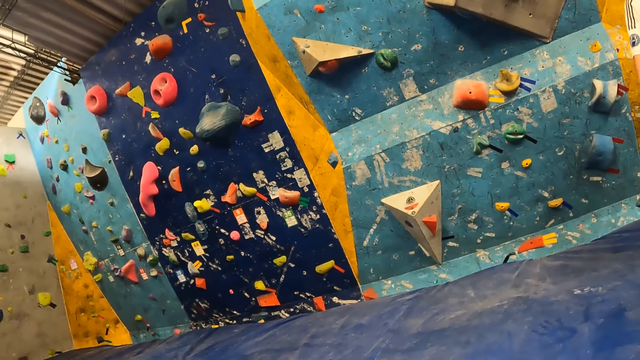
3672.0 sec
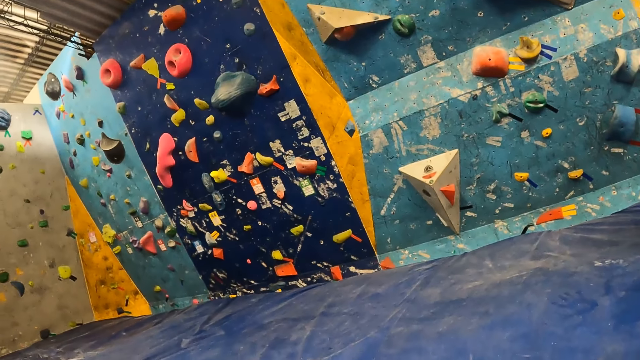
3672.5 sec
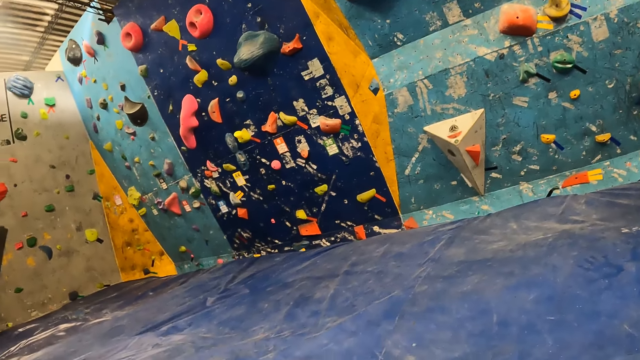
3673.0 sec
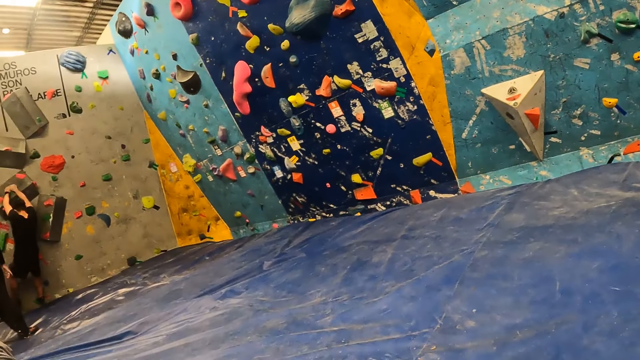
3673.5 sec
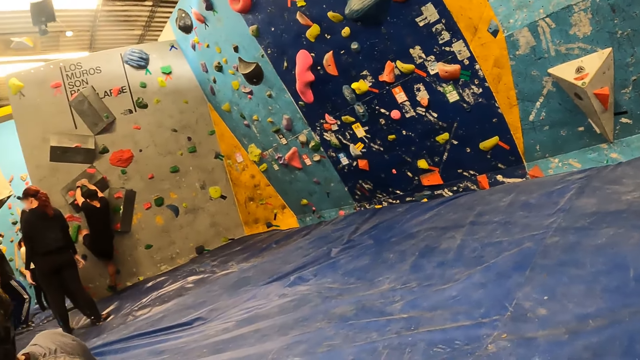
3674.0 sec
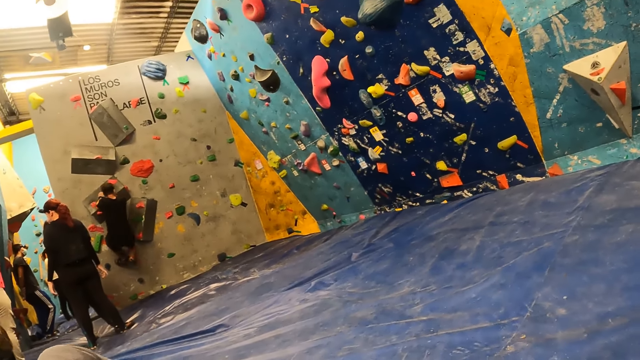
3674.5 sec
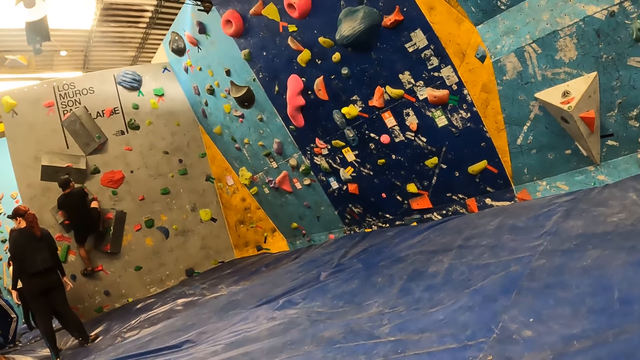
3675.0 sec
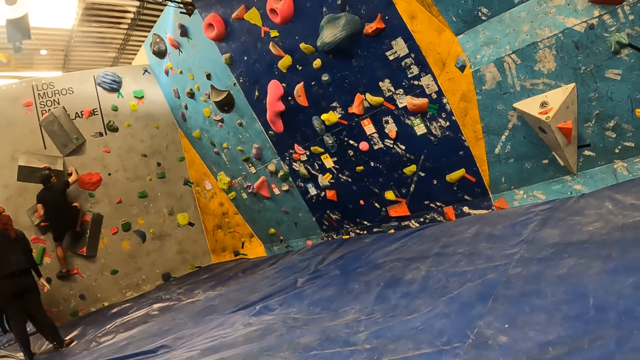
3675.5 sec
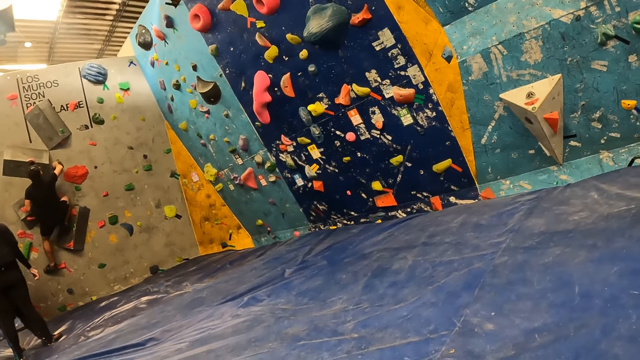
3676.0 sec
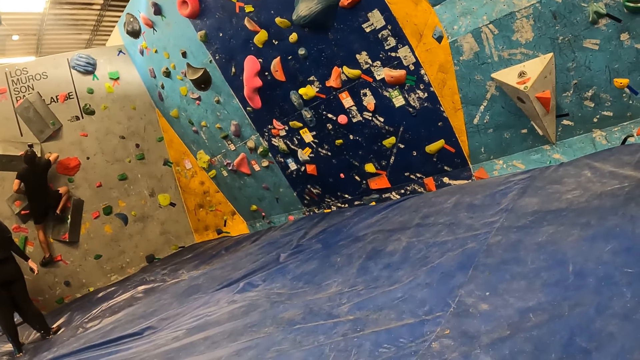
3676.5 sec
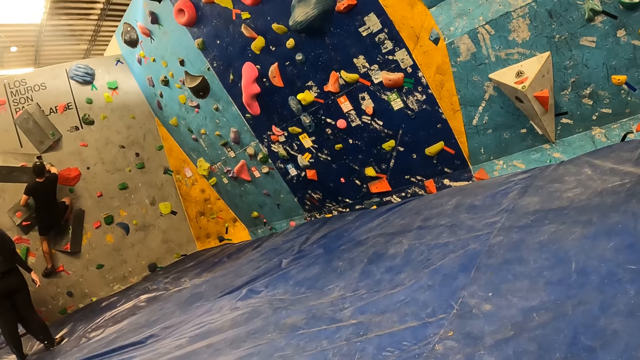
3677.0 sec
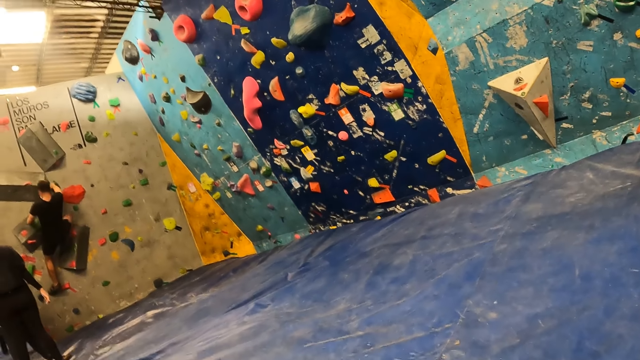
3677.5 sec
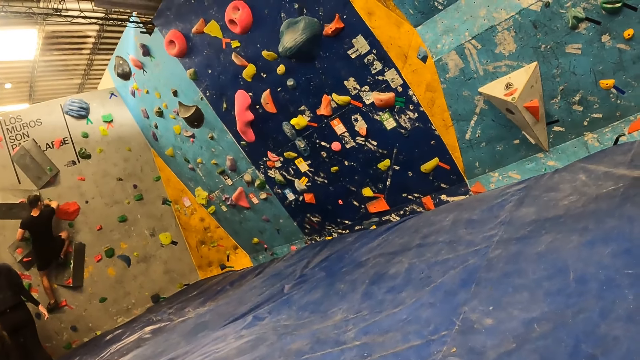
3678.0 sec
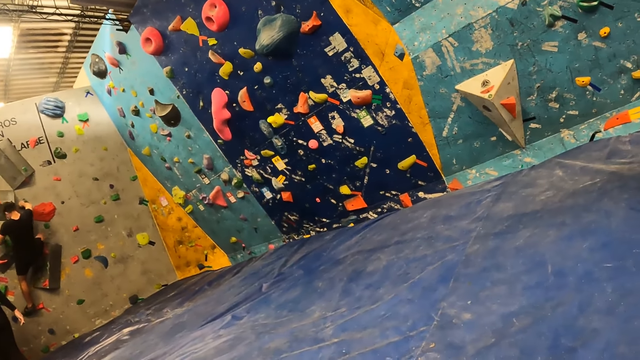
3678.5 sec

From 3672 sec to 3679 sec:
The camera wearer watches people at the gym.

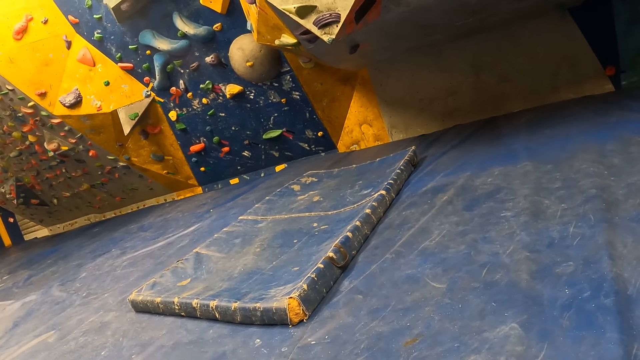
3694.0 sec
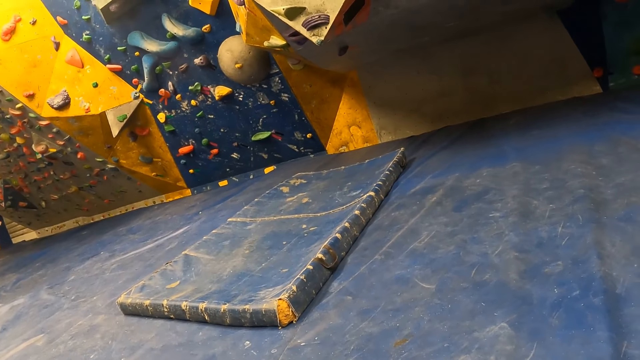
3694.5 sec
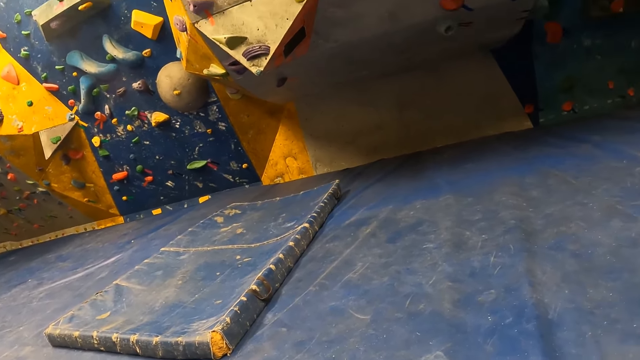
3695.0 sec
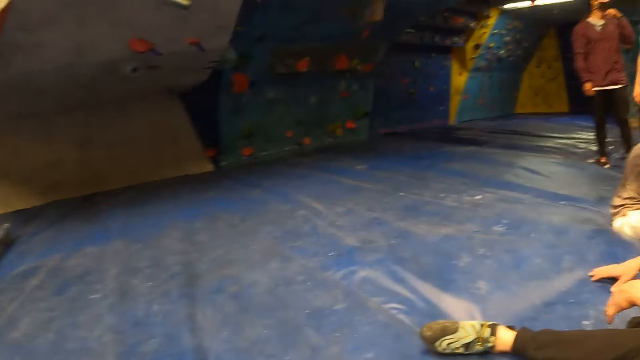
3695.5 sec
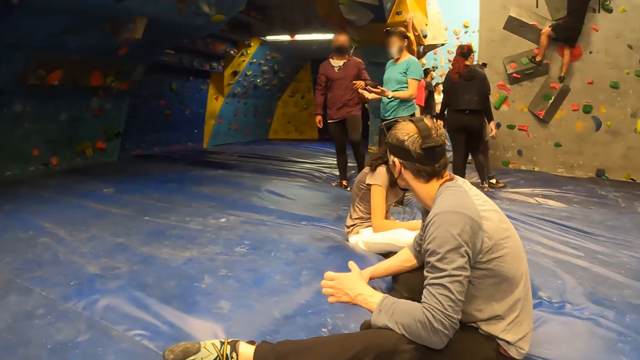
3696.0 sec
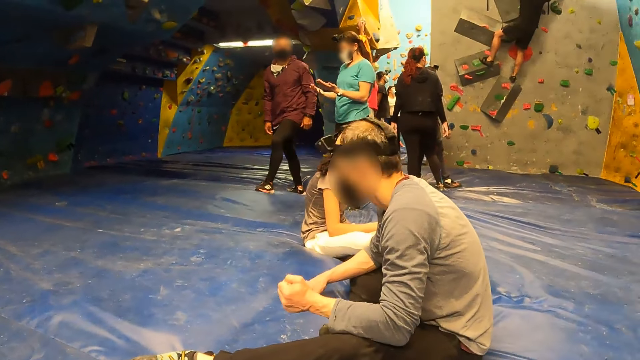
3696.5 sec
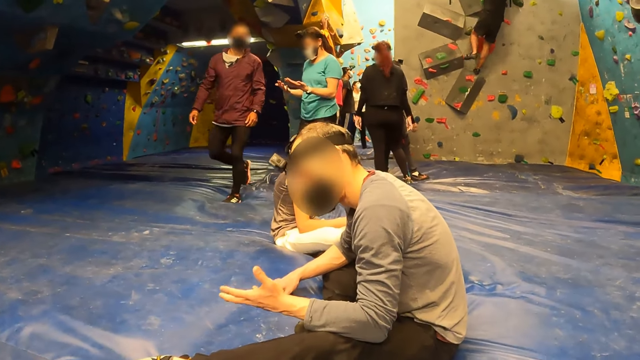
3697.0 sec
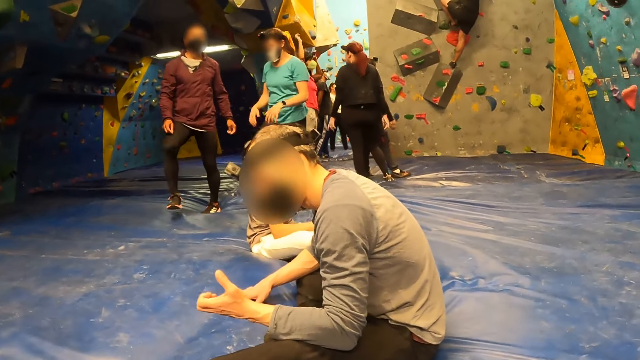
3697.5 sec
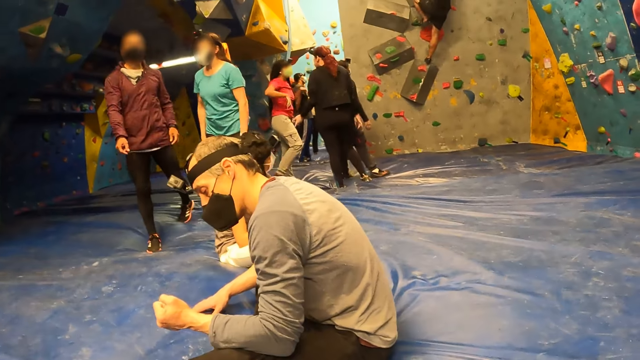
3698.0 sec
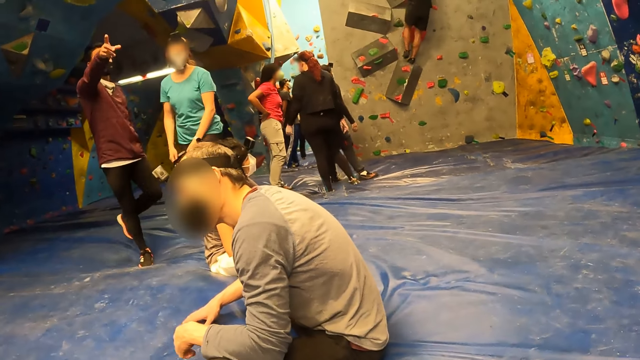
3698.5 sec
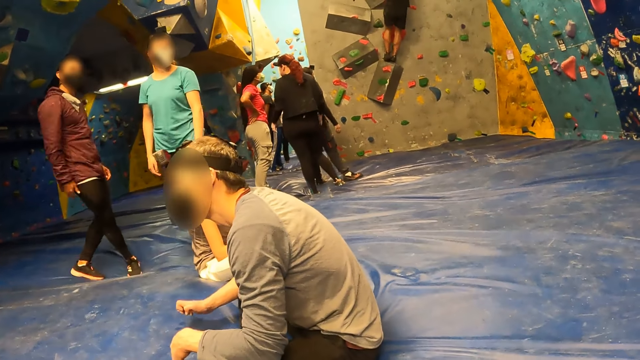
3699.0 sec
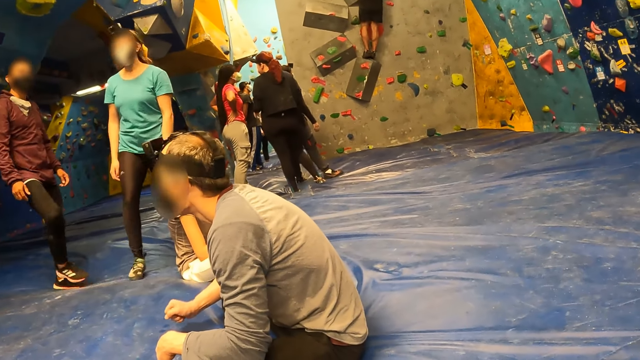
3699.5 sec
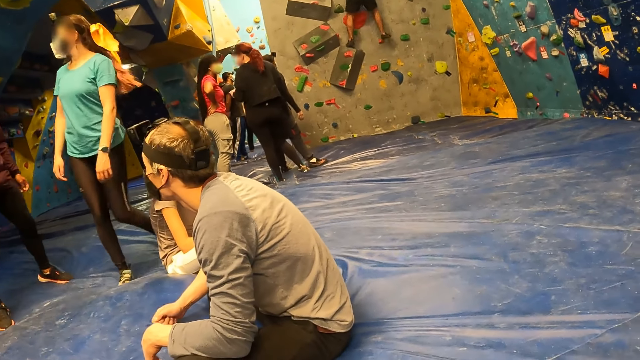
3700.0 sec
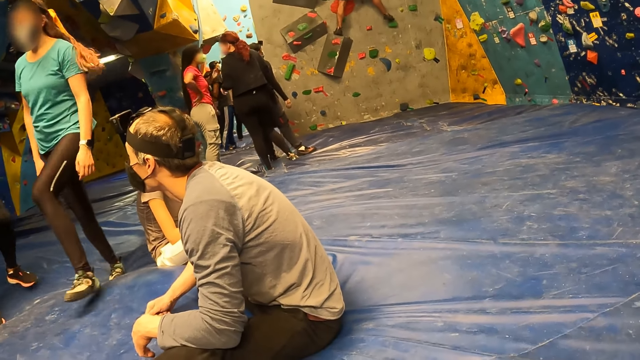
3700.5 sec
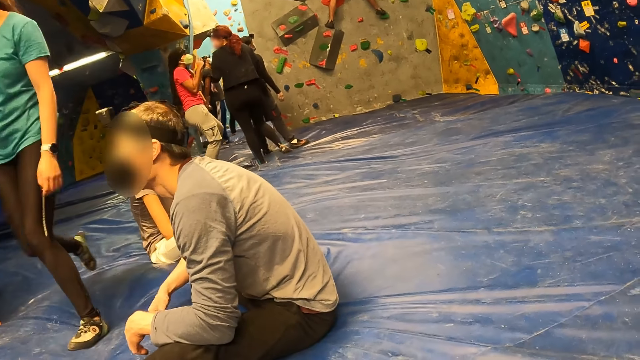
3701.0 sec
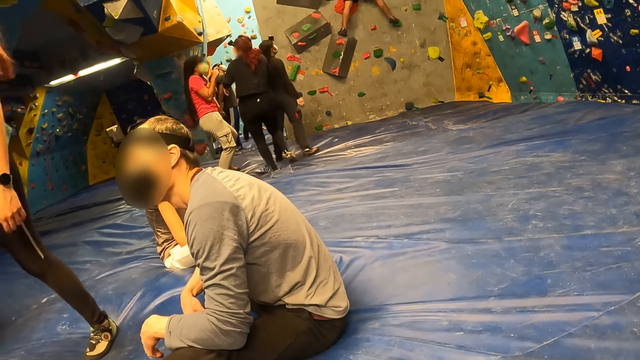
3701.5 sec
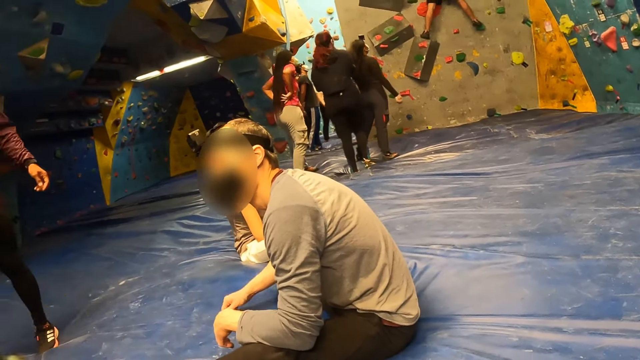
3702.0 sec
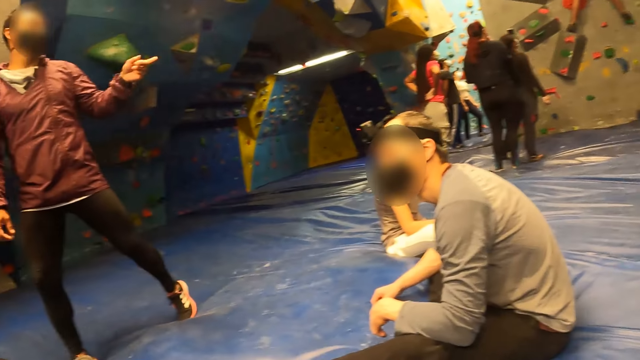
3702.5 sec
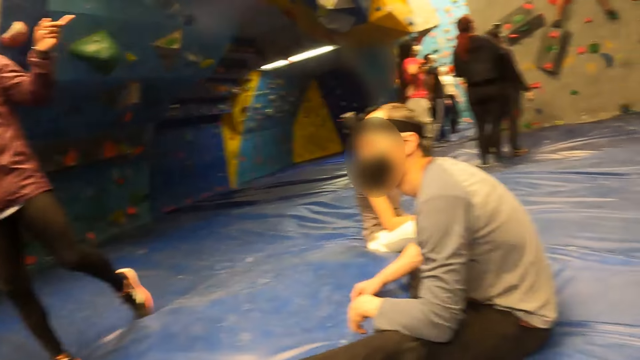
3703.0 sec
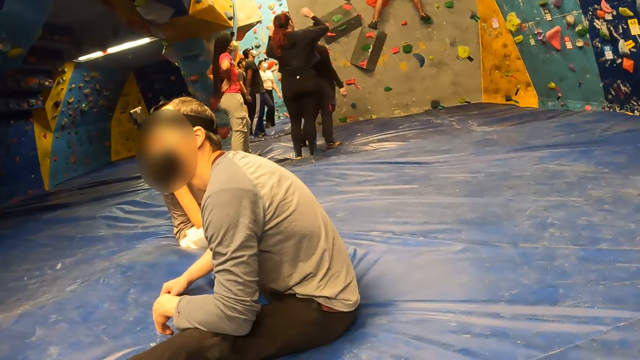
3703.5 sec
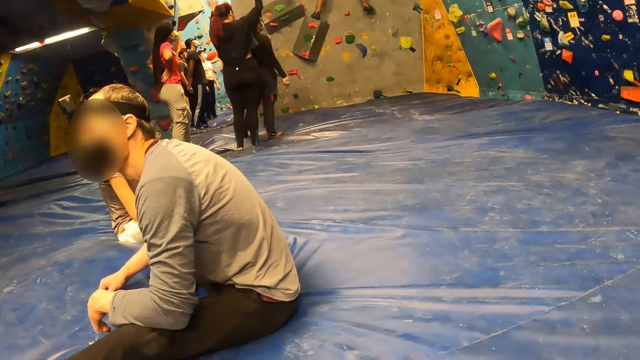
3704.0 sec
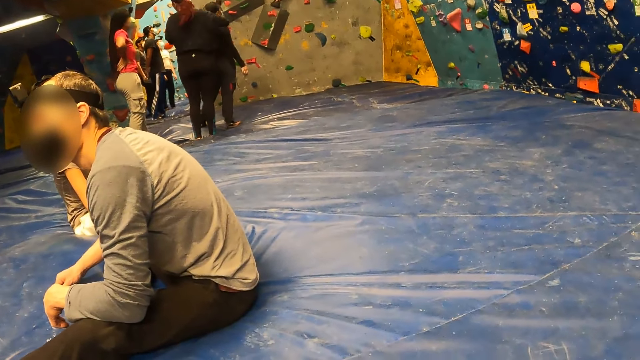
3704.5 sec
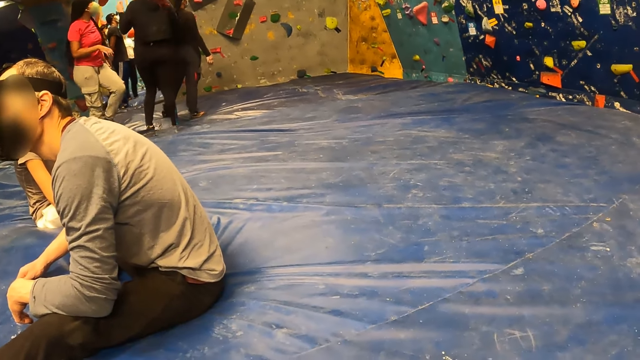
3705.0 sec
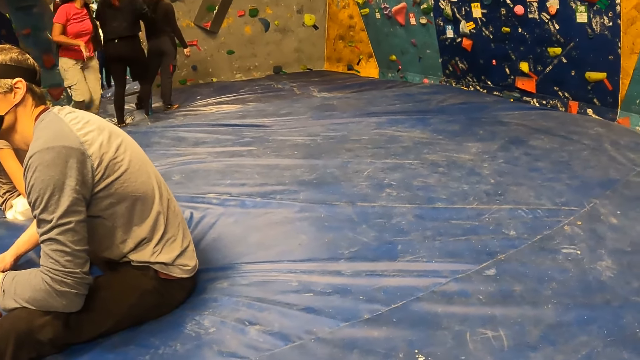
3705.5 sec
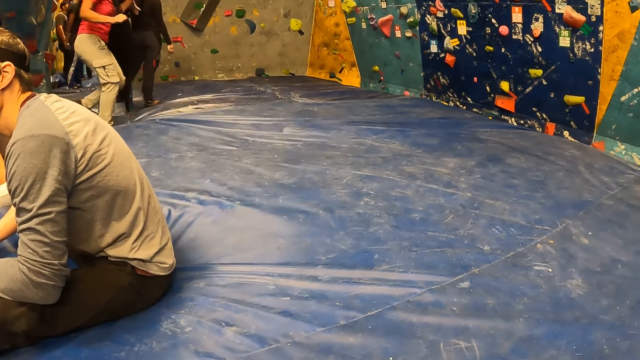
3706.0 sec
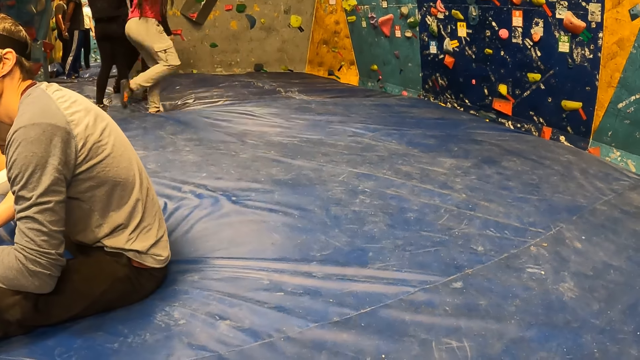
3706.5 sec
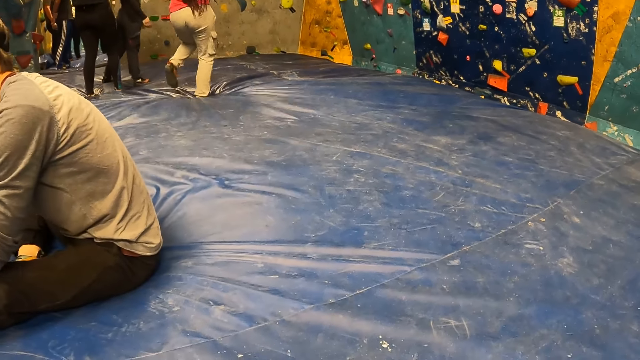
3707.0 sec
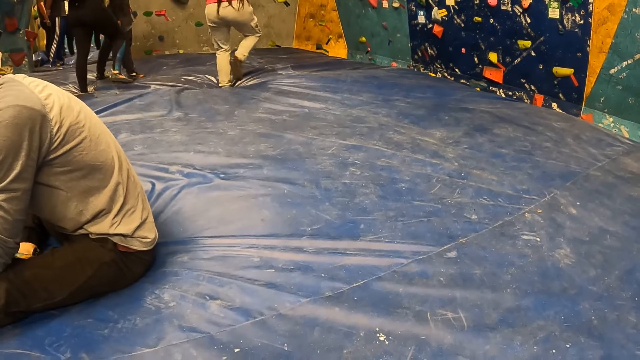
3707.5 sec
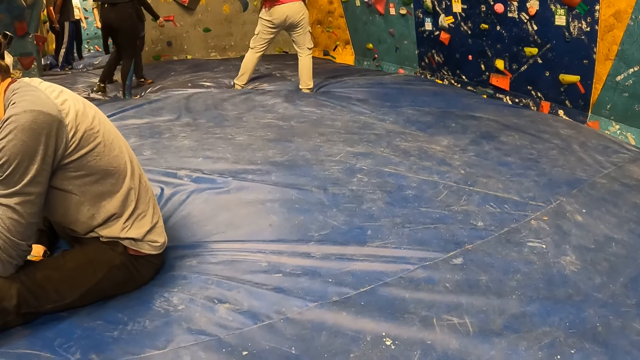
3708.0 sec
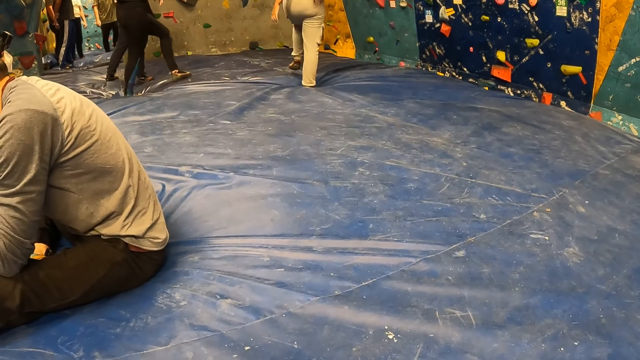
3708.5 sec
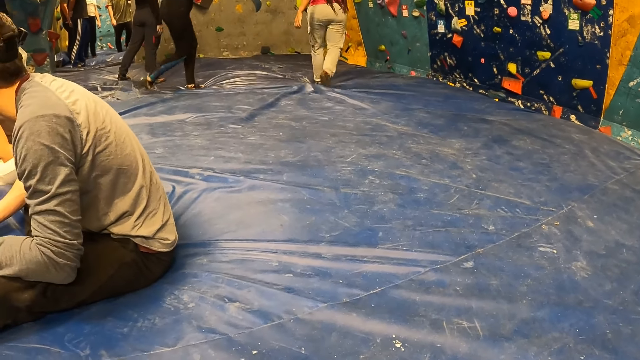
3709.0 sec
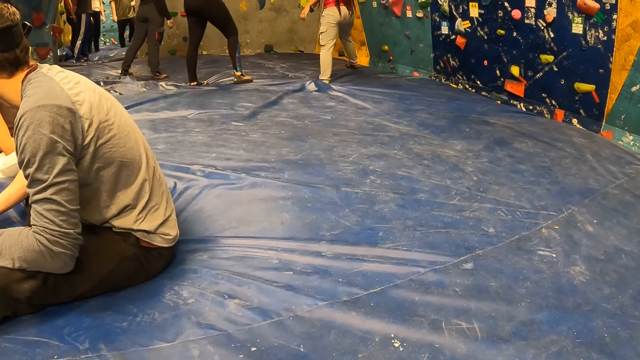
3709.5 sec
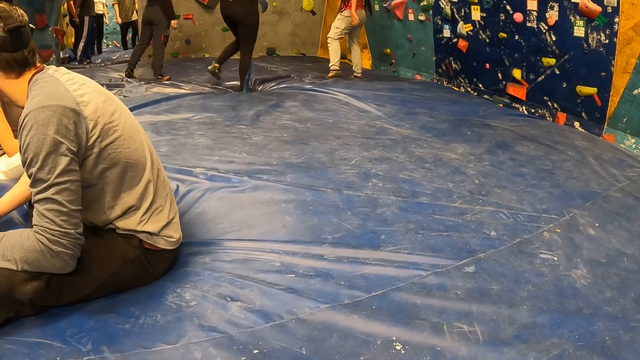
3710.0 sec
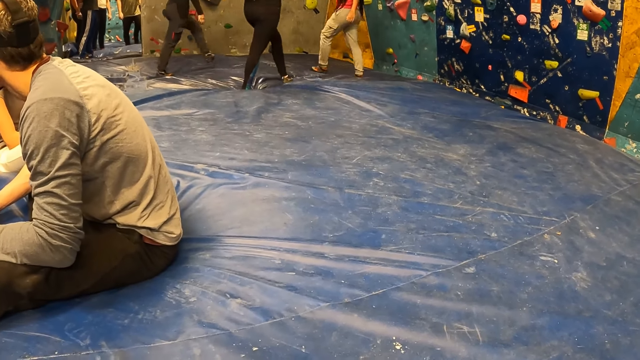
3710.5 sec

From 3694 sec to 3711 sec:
The camera wearer turns around. A man interacts with a lady. The man walks in the climbing room. The lady walks in the climbing room. The camera wearer looks around.
